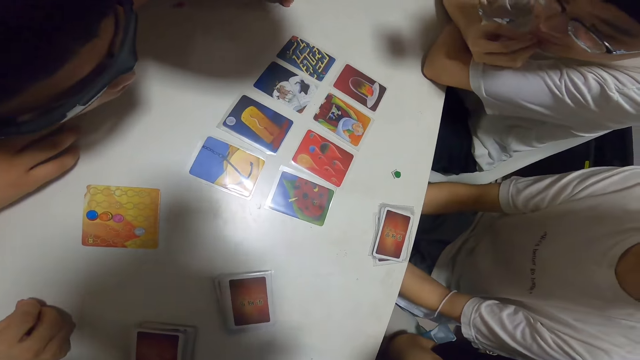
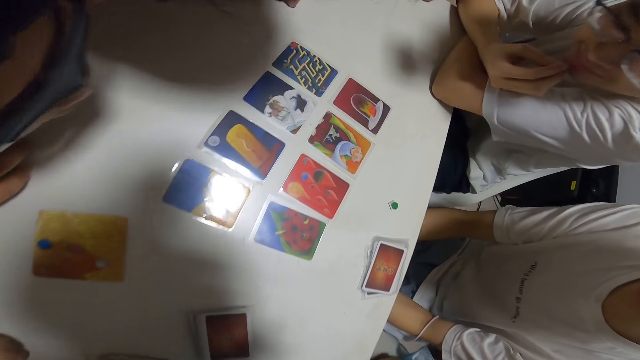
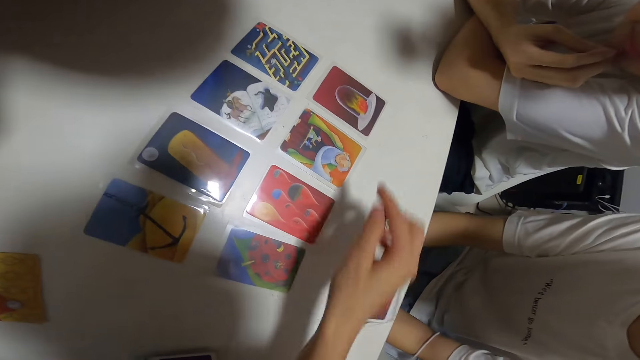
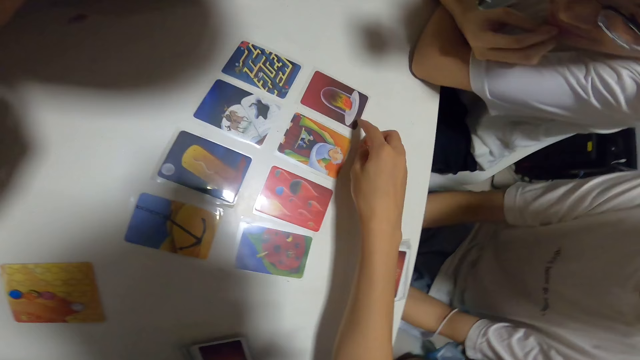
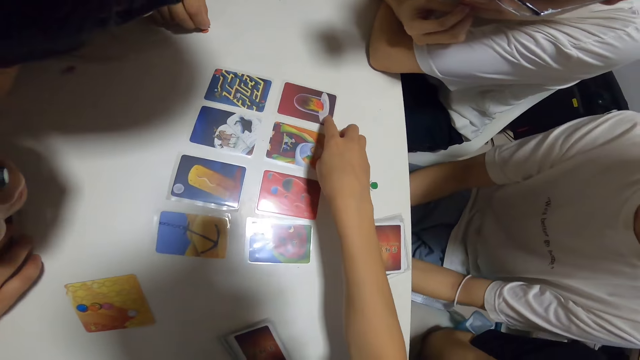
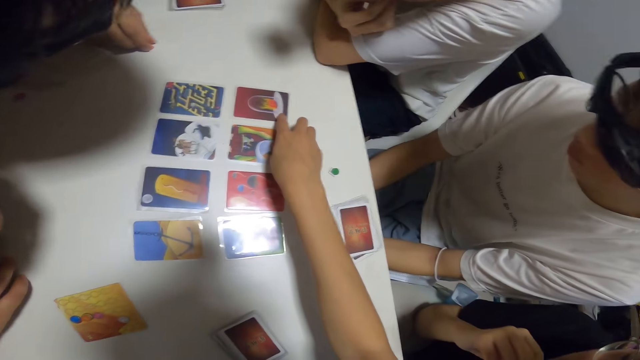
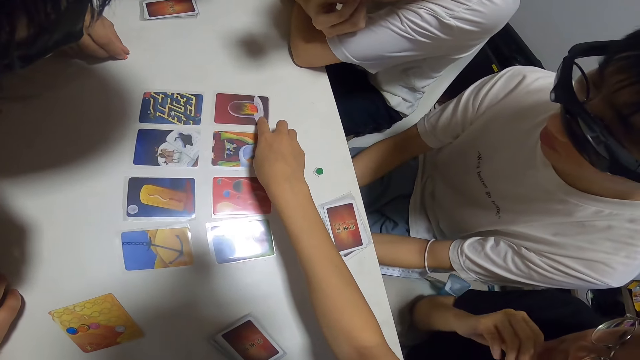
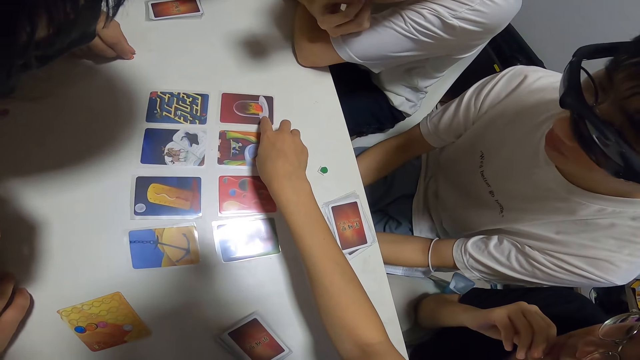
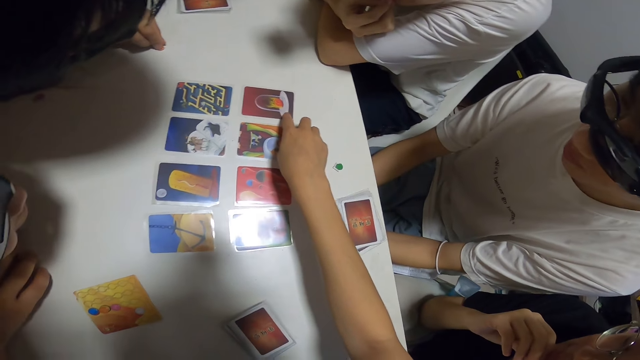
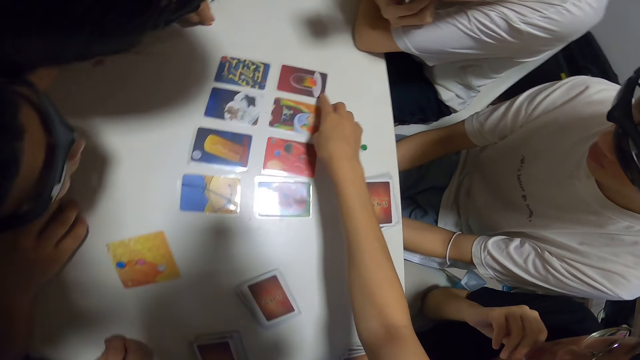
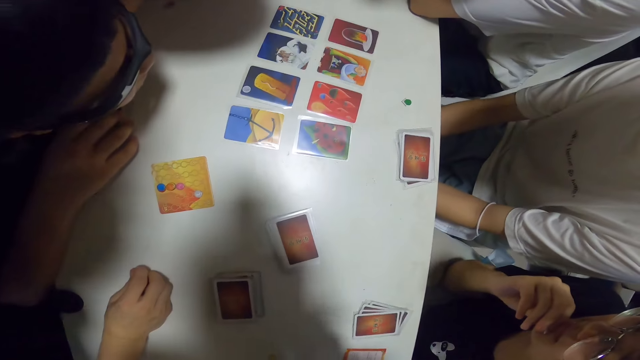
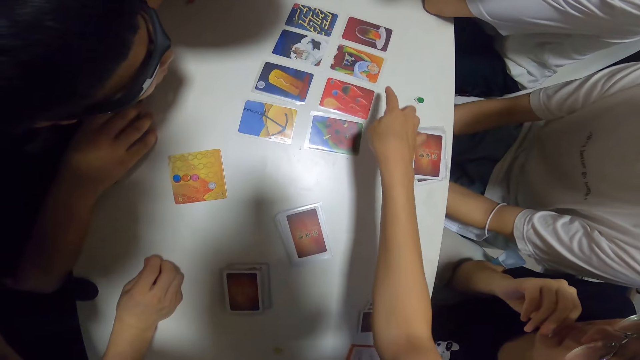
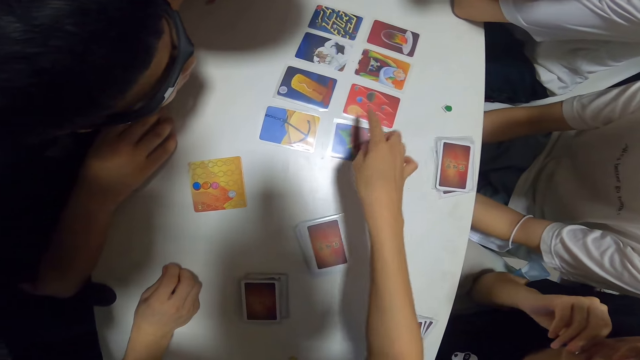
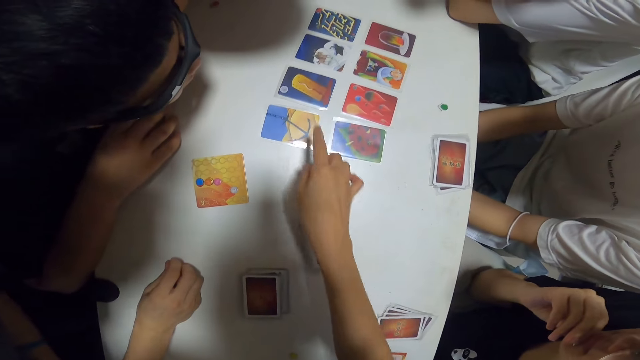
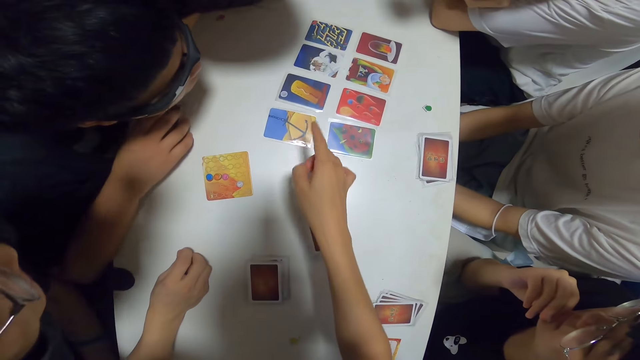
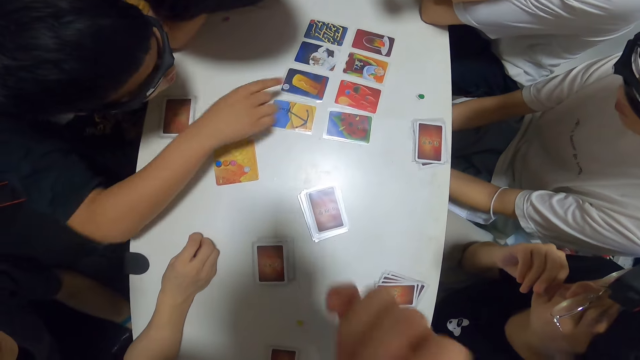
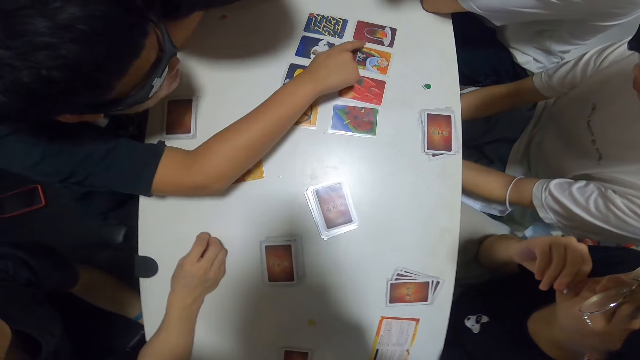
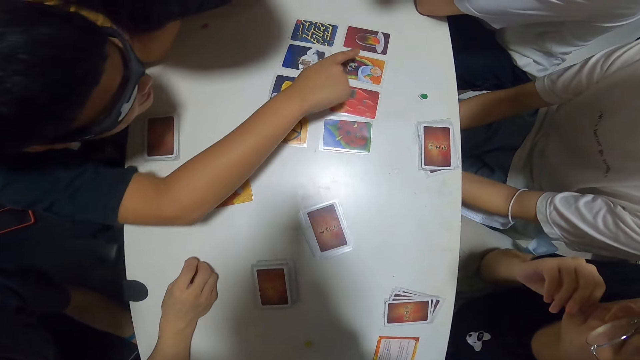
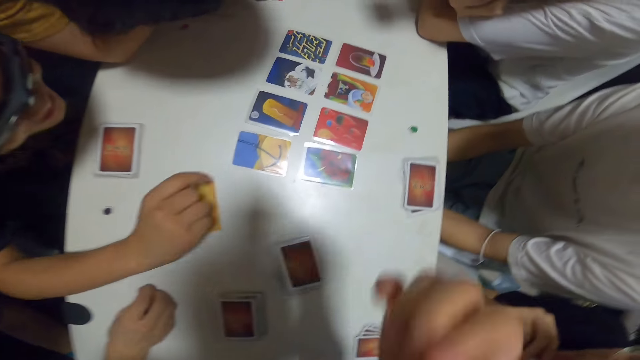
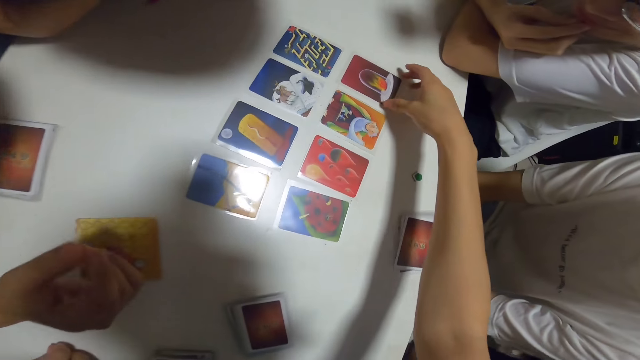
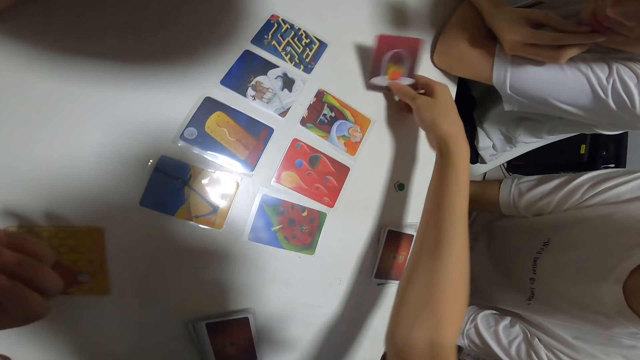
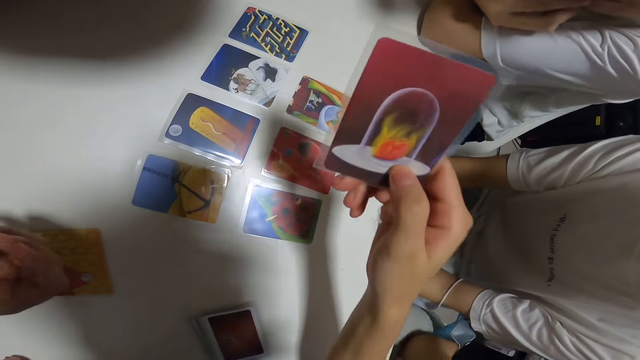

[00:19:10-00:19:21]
The camera wearer stretches her hand forward. She points at the card on the table and interacts with the group. A person touches his chin. The camera wearer withdraws her hand from the table. She points at the card on the table. Another person points at the card on the table. The camera wearer picks up the card from the table.

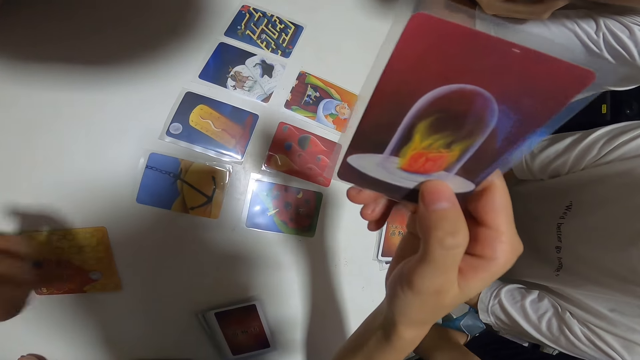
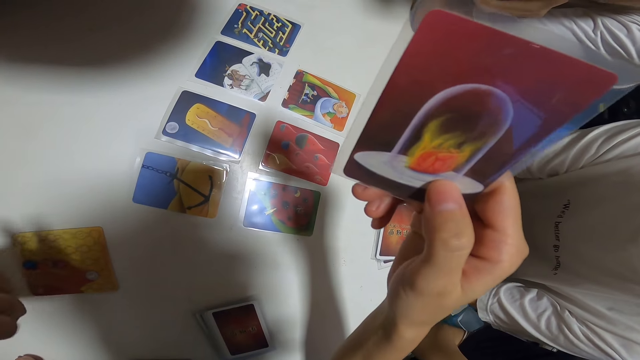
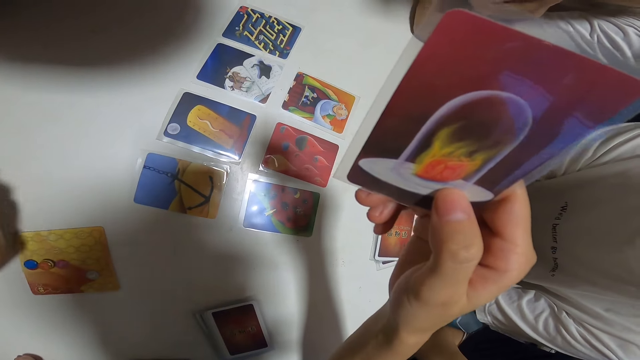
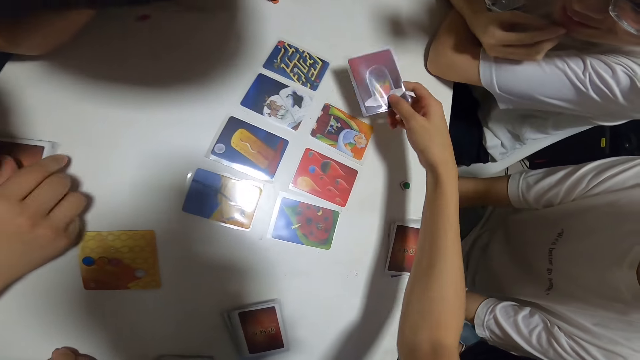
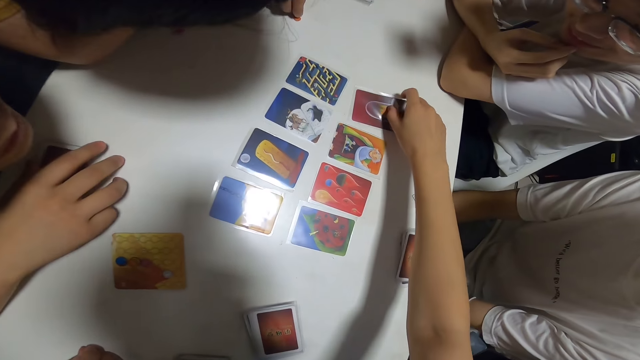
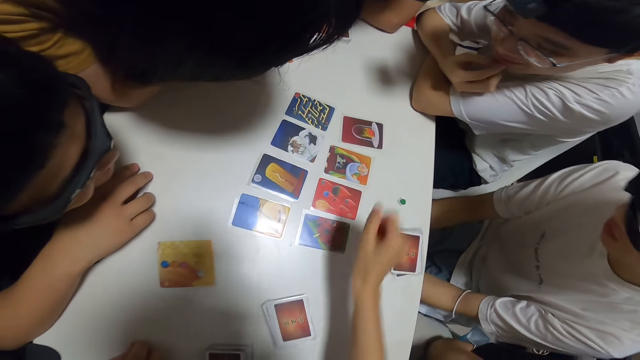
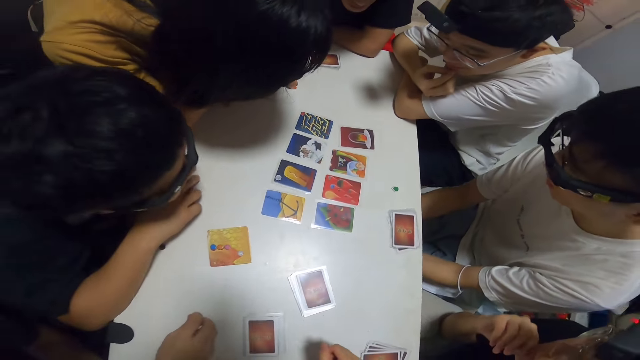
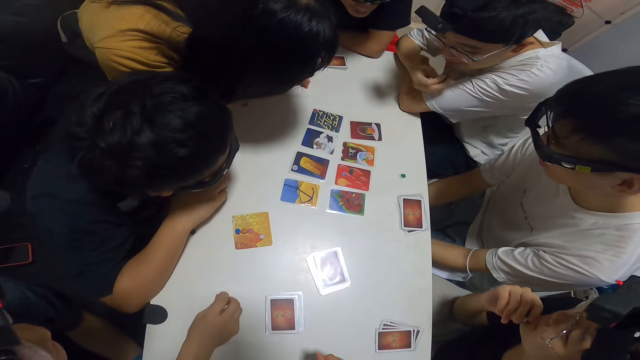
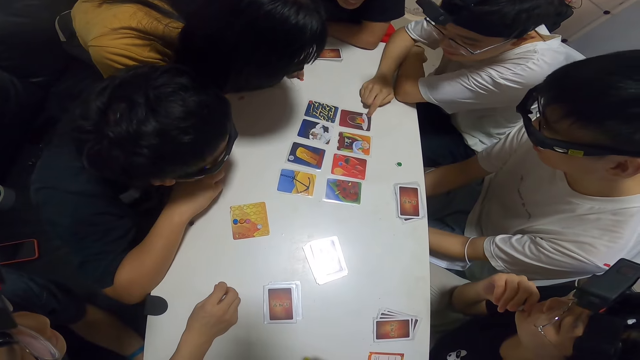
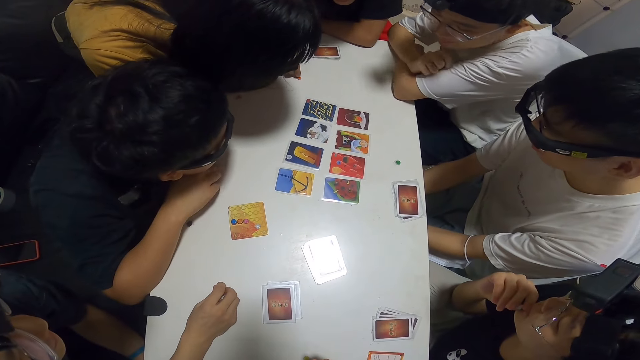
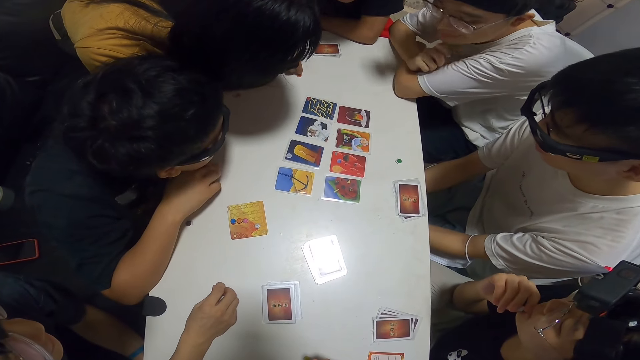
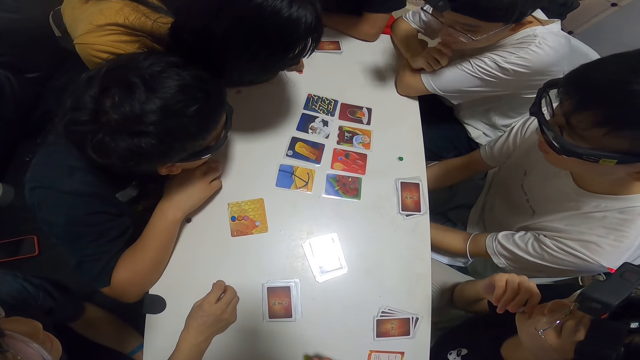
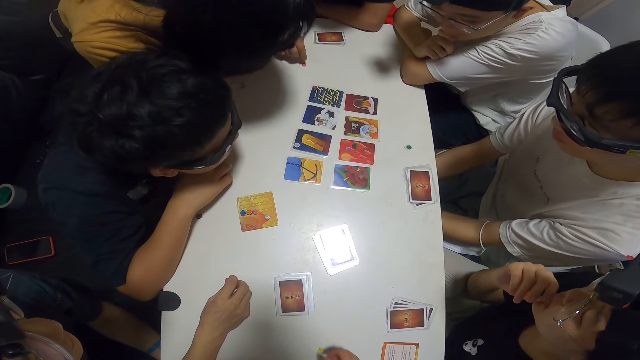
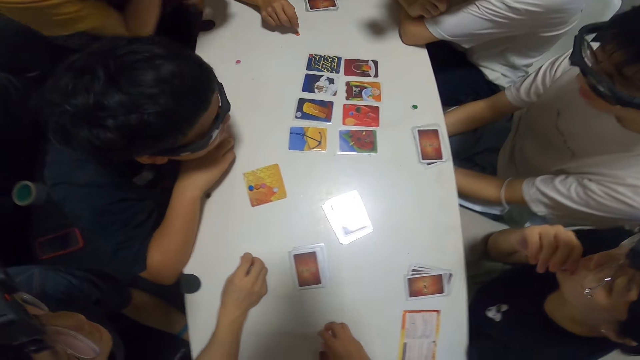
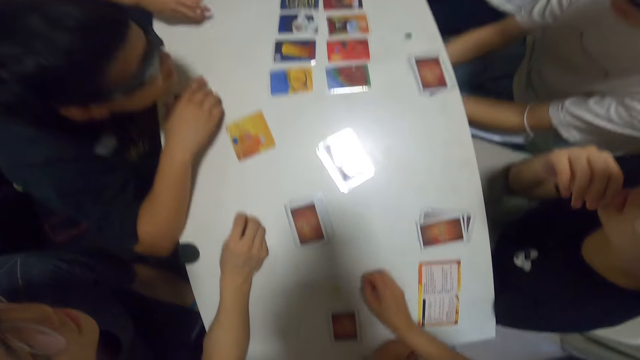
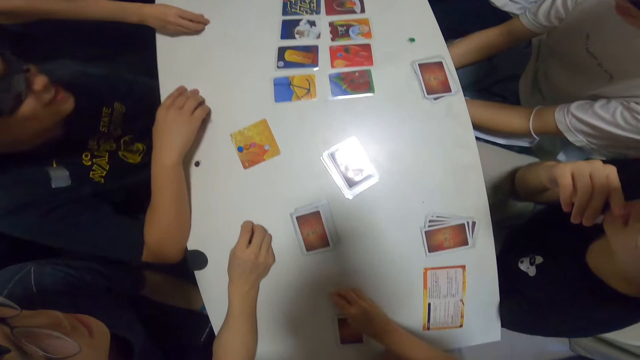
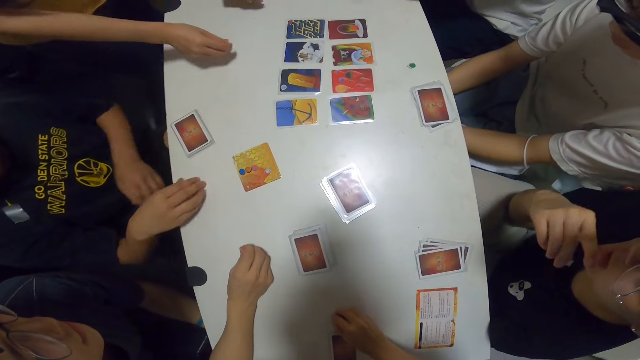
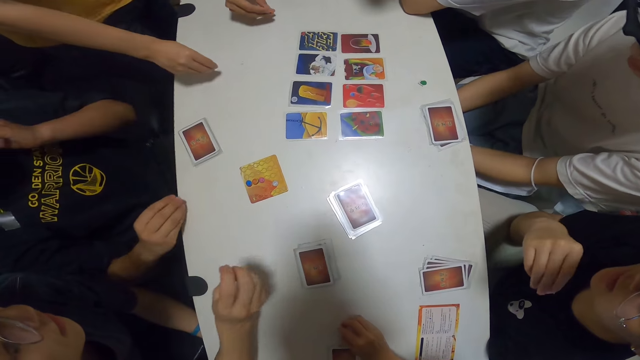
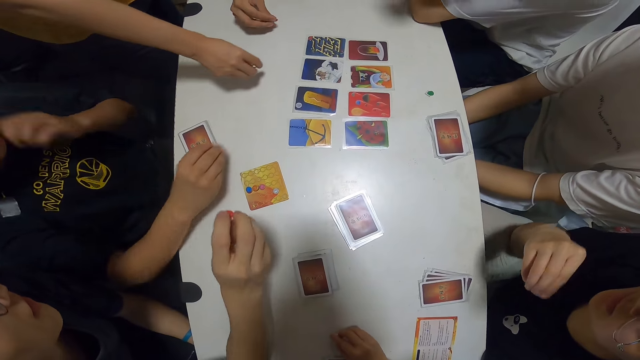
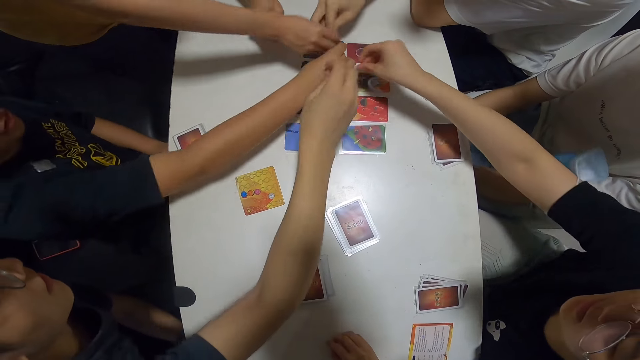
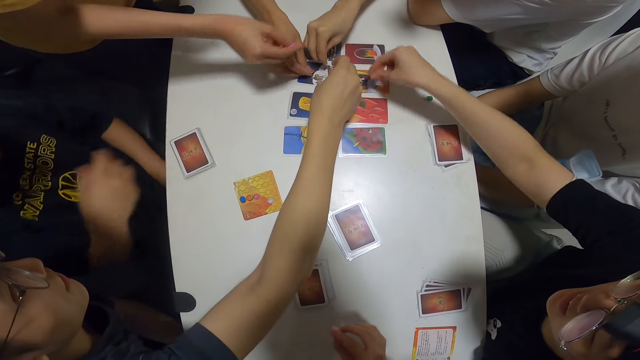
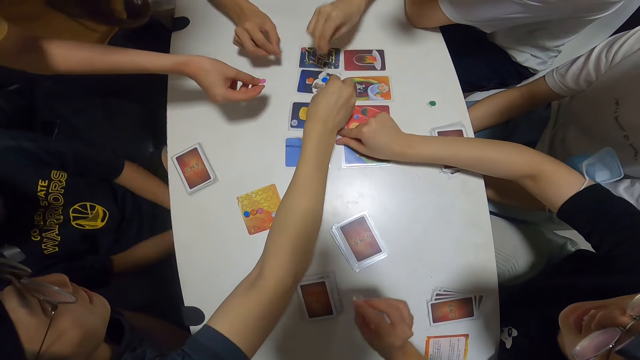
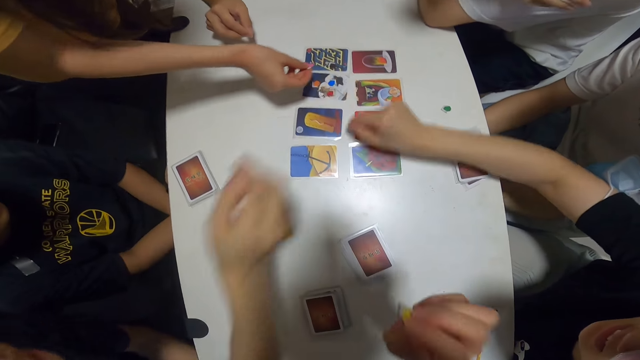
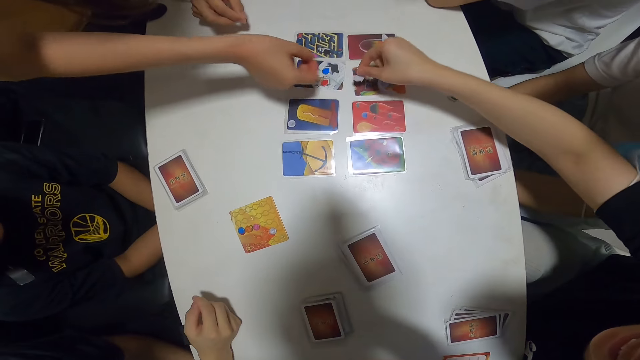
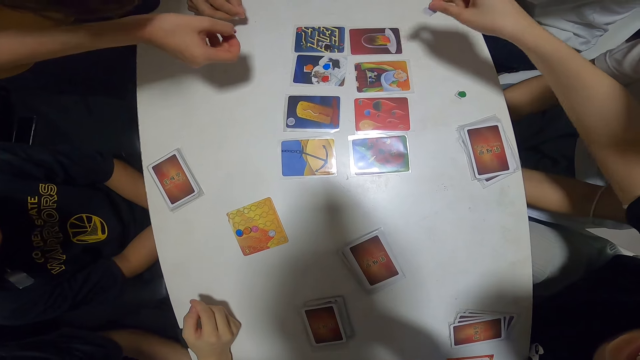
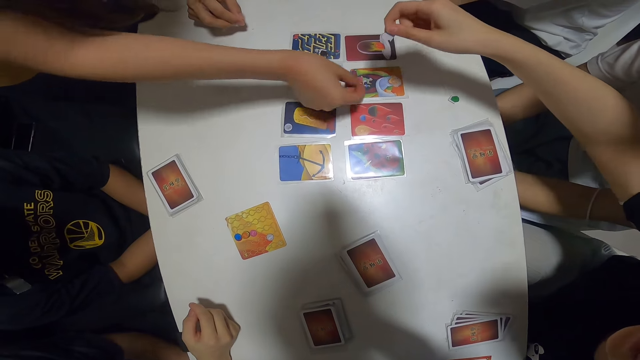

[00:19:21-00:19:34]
The camera wearer looks at the card. A person shakes his hand. The camera wearer places the card on the table. The person rests his chin on his hand. Another person pushes the card with his finger. A third person hits the assorted sticker card with his finger. The second person shakes his head. A fourth person moves back. The fourth person picks up the assorted sticker card. The camera wearer picks up the assorted sticker card from the table. The first person places the assorted sticker card on top of the card. The third person places the assorted sticker card on top of the card. The second person places the assorted sticker card on top of the card. A fifth person places the assorted sticker card on top of the card. The fourth person withdraws her hand.
